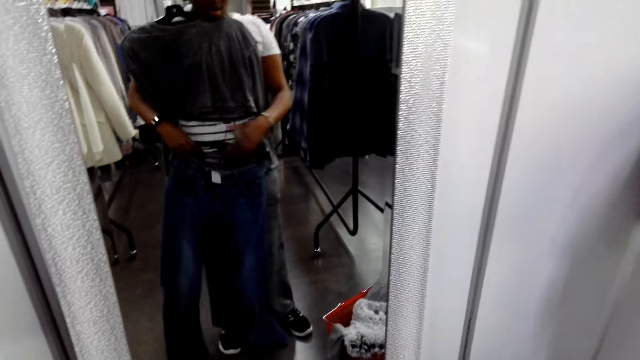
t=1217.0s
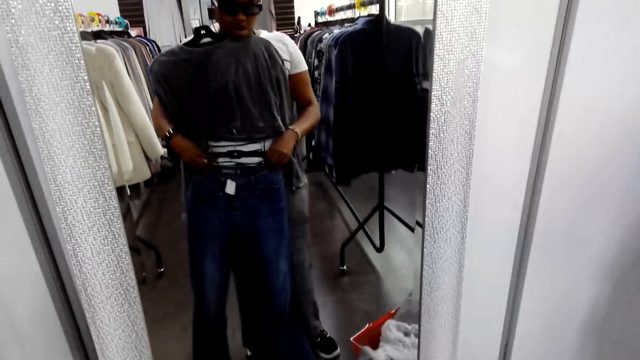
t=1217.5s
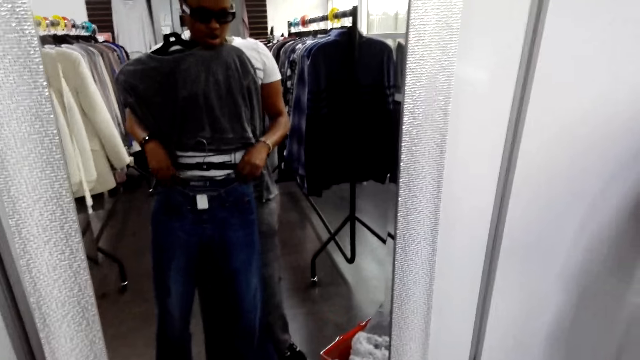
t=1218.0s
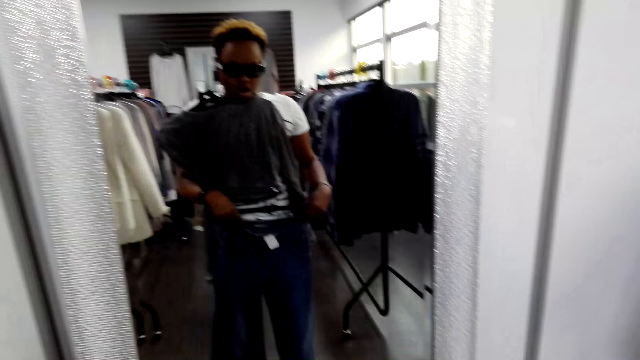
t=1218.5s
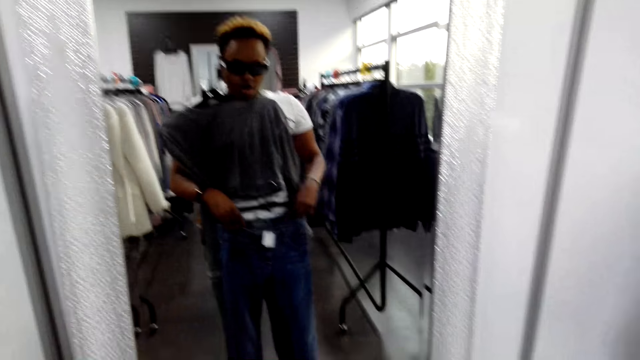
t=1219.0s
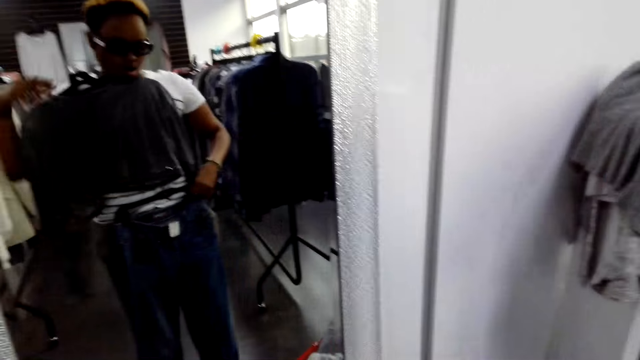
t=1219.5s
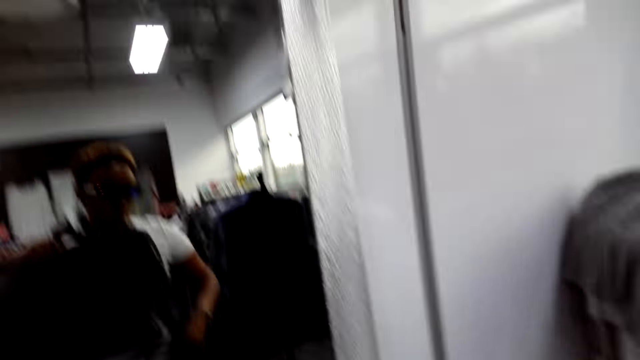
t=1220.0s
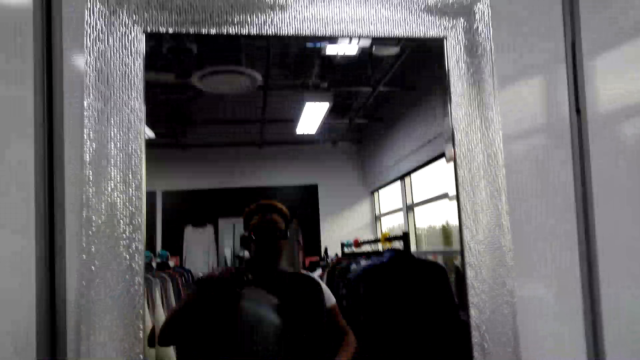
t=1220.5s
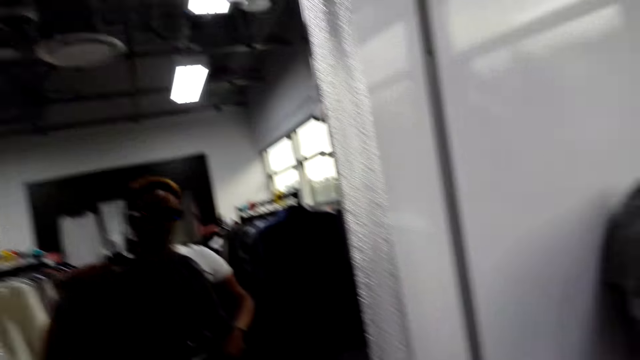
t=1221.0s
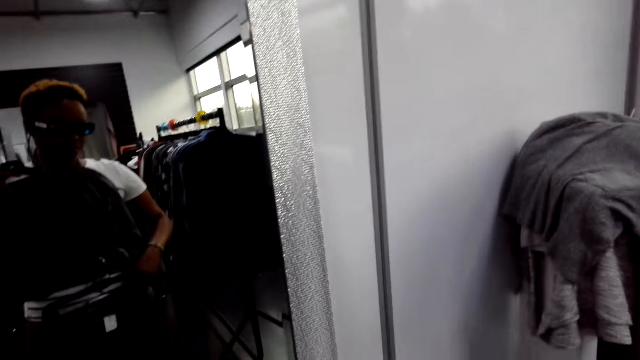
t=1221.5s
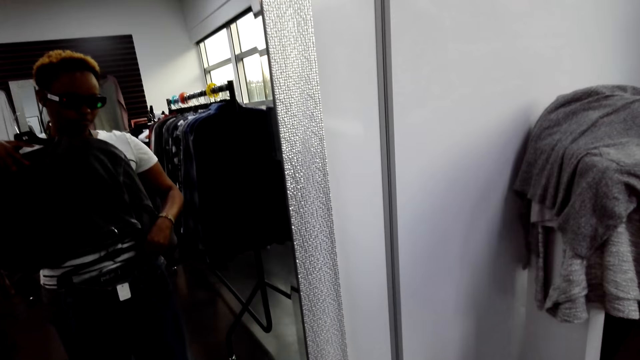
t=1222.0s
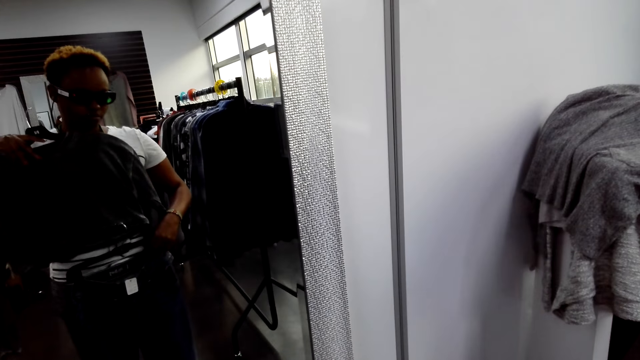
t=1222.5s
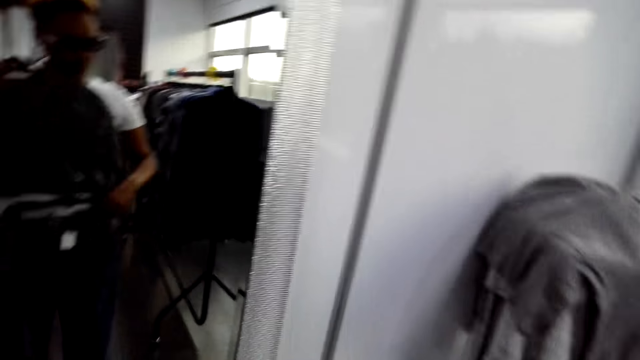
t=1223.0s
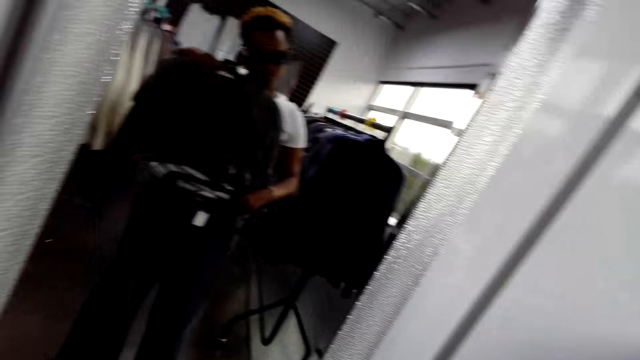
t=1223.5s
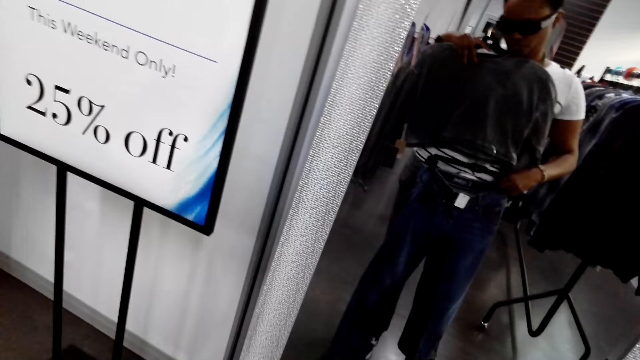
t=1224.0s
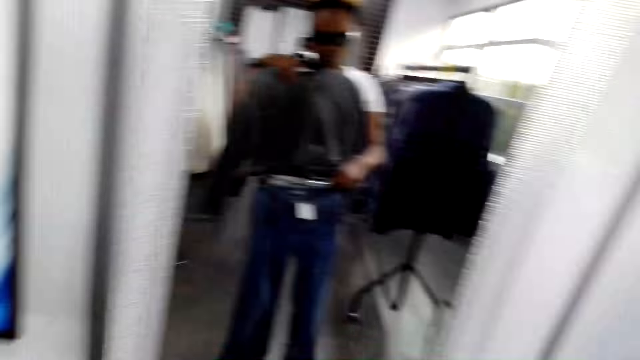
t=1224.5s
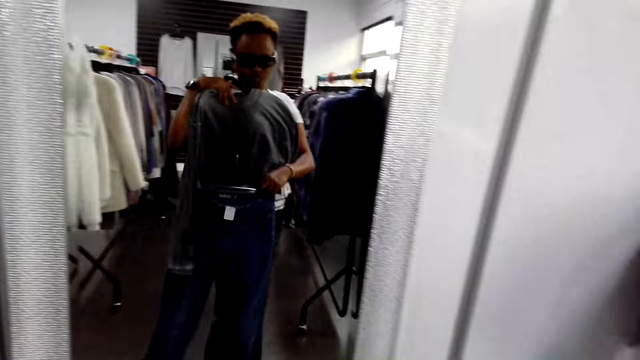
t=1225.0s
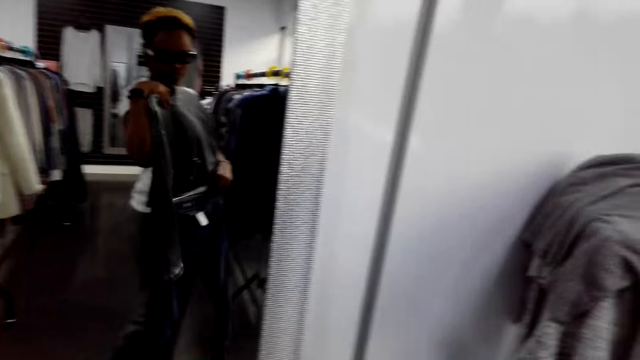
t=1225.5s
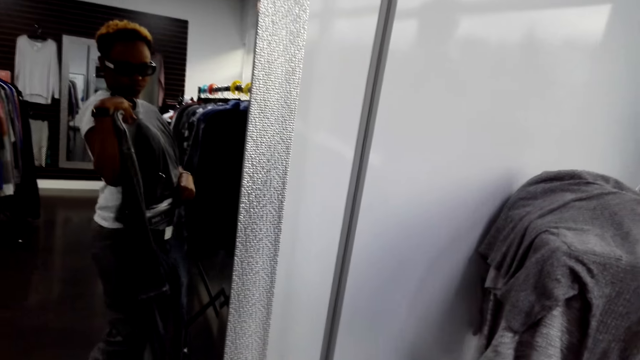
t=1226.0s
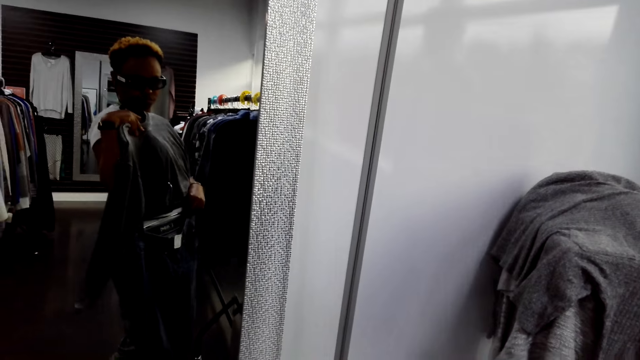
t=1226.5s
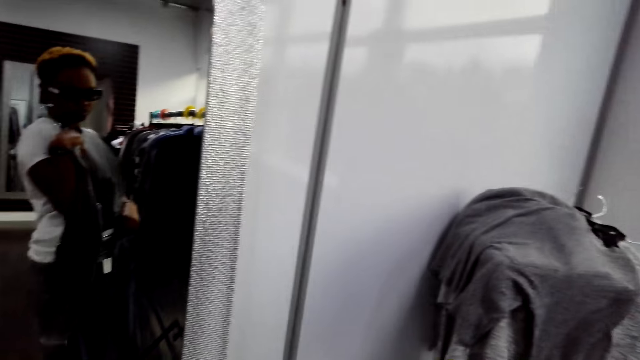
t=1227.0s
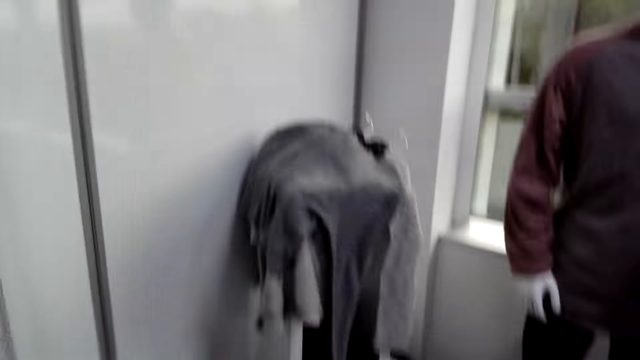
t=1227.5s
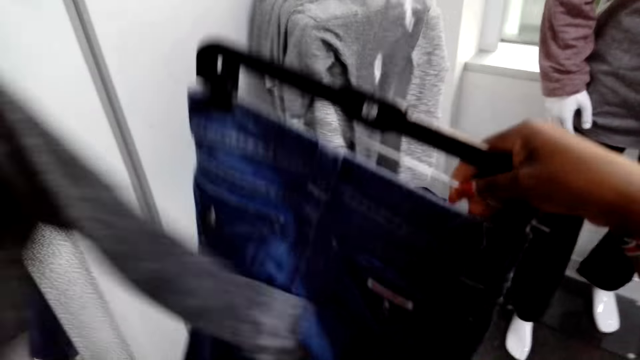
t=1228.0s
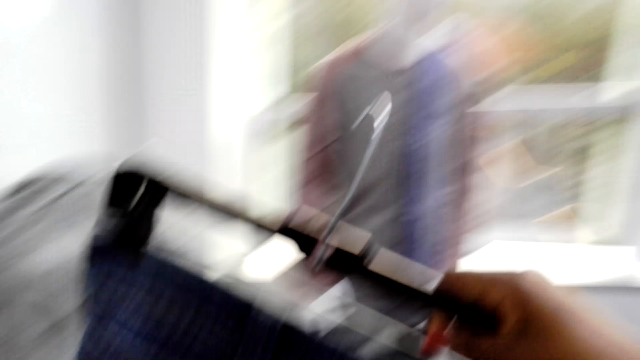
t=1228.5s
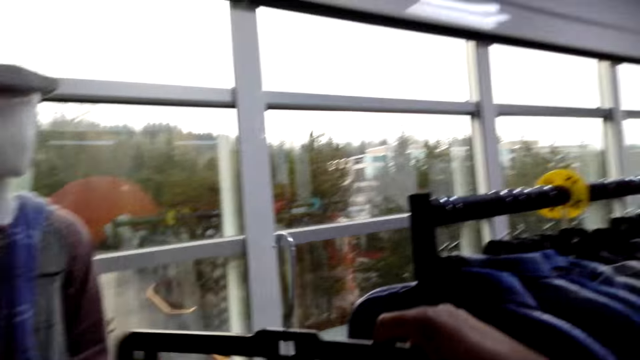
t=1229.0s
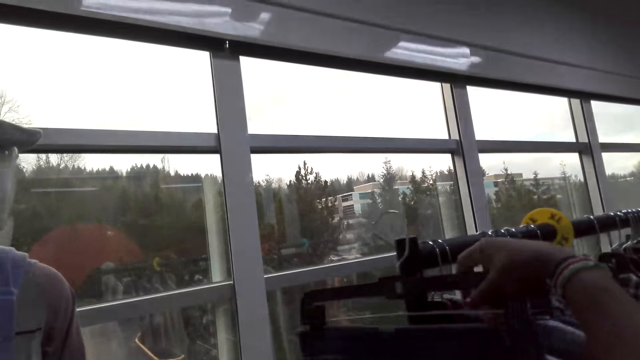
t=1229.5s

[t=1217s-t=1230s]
The camera wearer tries on the trouser and stares at the mirror. They look at themselves in the mirror. They hang the jeans on the hanger stand.

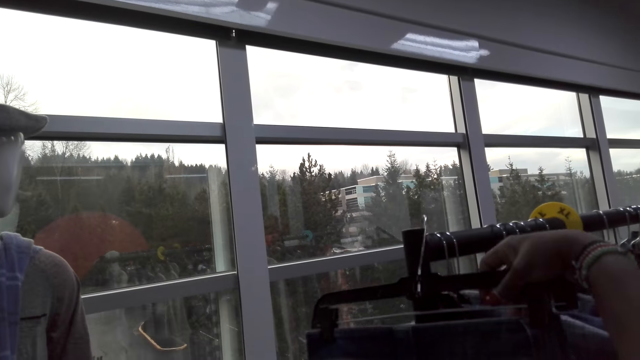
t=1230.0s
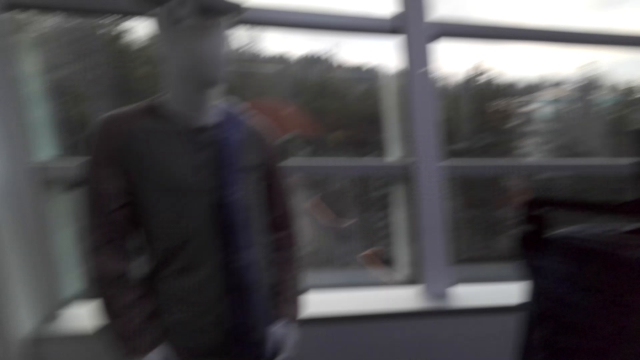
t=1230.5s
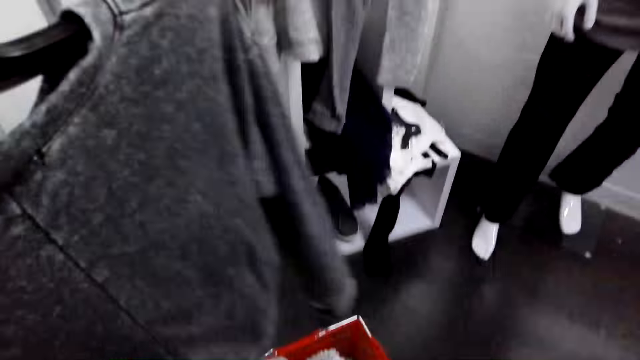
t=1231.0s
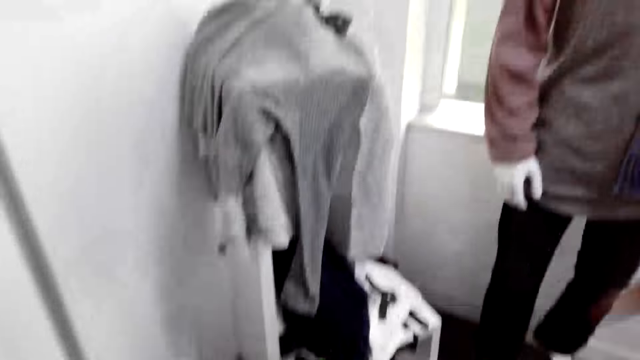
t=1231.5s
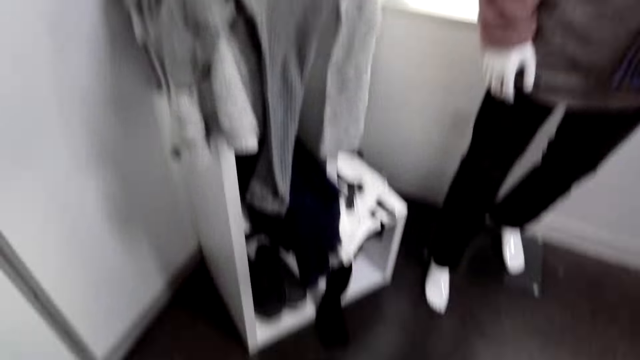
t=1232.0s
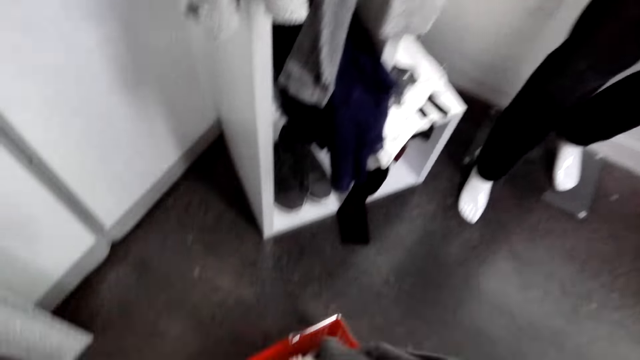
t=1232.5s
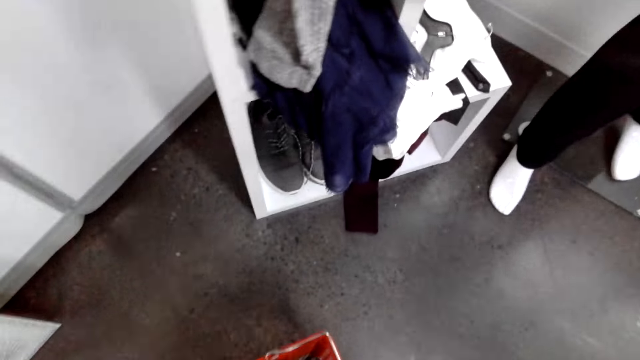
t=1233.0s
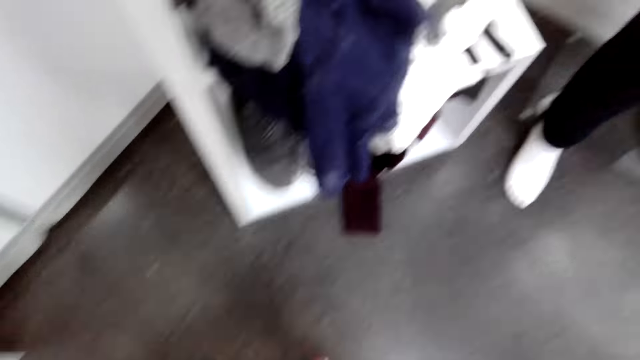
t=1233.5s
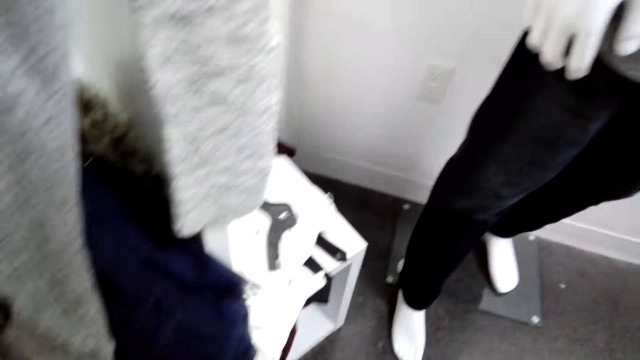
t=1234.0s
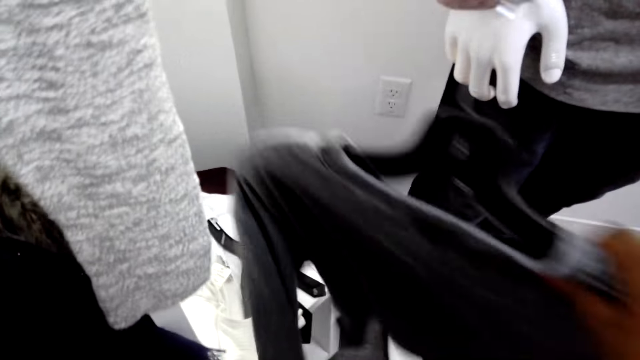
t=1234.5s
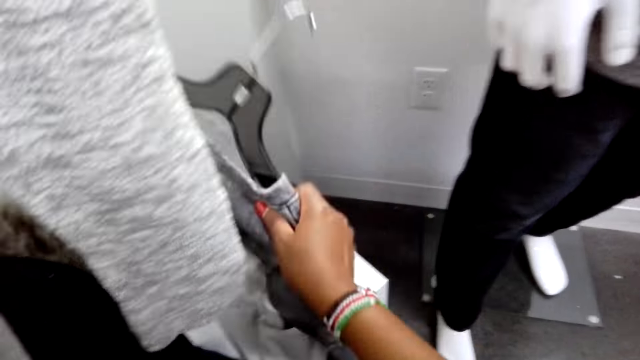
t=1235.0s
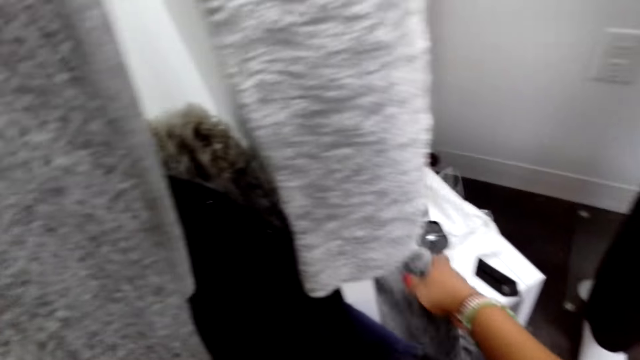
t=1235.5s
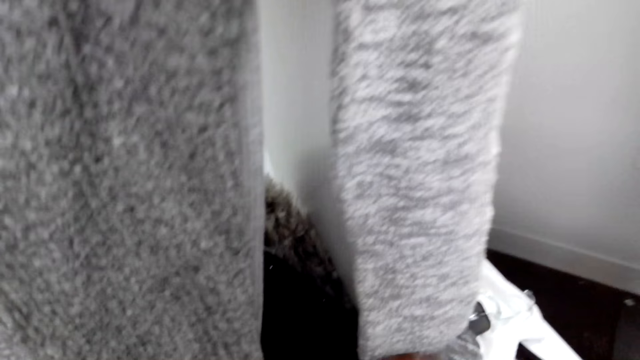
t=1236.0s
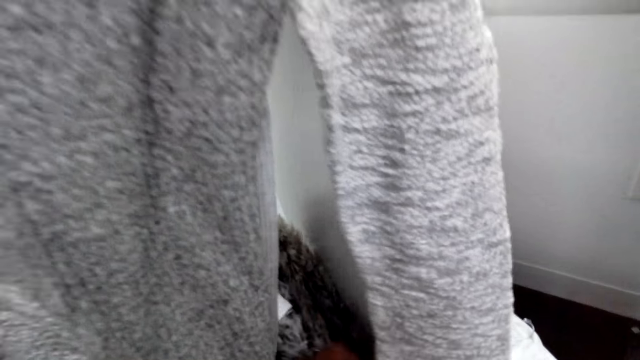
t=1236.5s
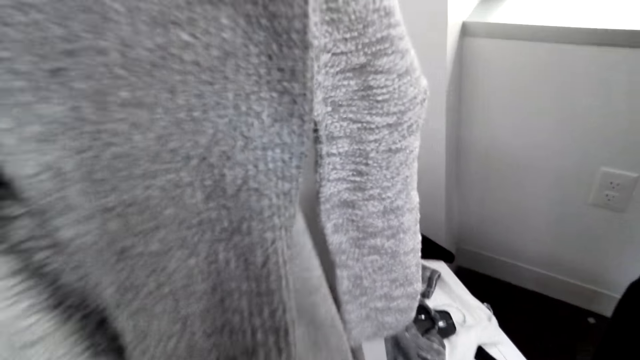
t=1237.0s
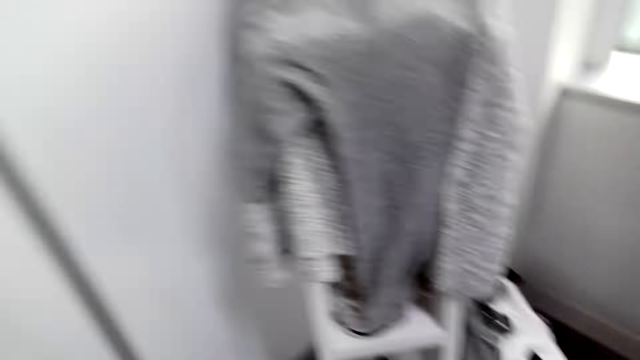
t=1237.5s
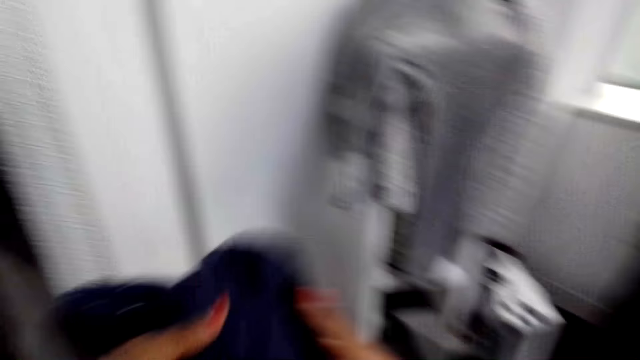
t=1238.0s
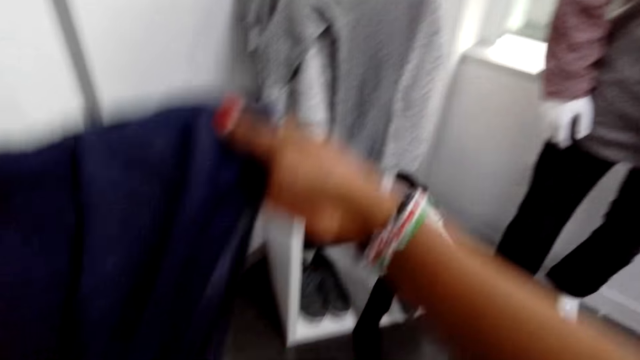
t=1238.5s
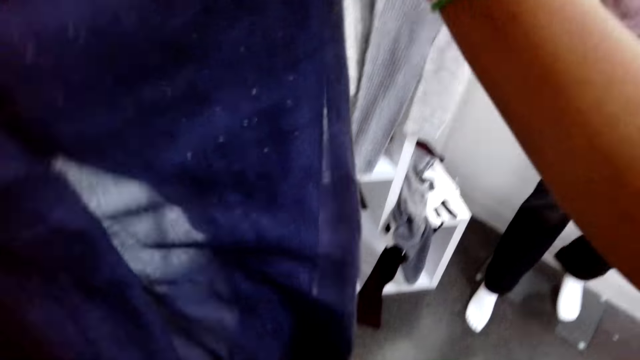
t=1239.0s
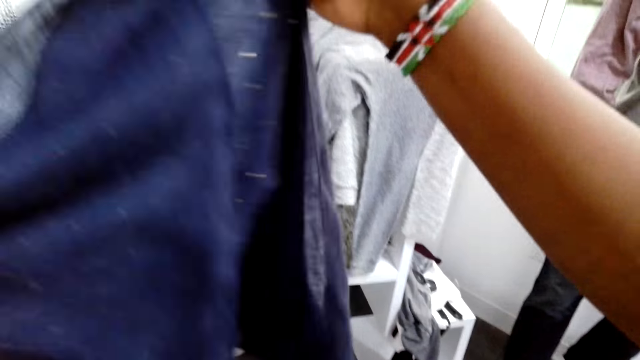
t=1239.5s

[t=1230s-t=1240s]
The camera wearer turns around. They put the top on the shelf. They turn around. They pick up the scarf.
